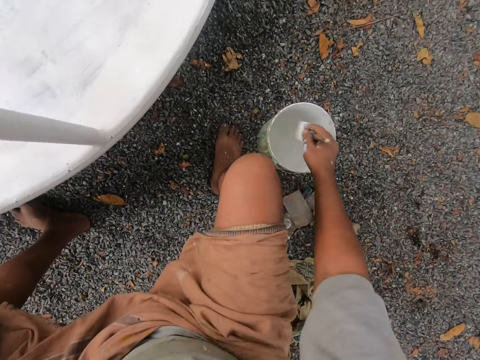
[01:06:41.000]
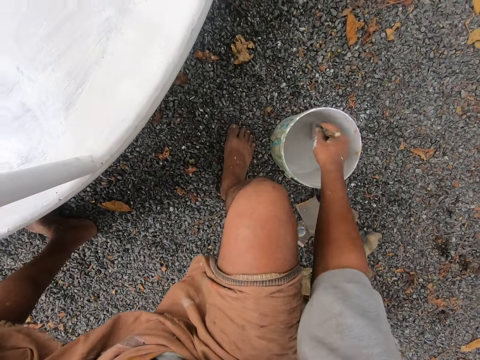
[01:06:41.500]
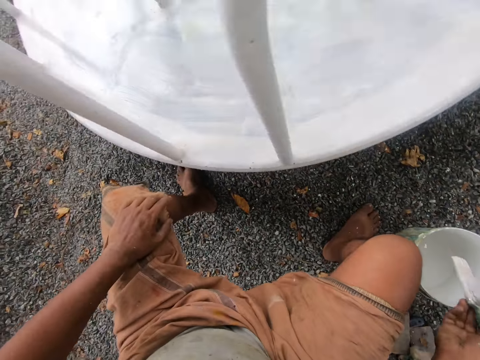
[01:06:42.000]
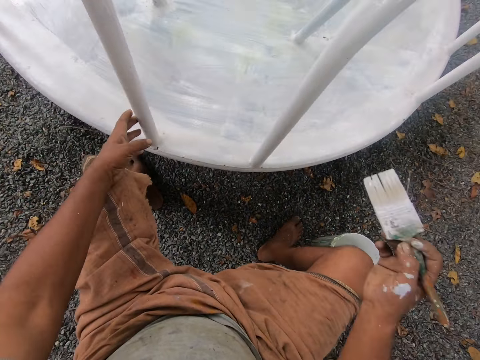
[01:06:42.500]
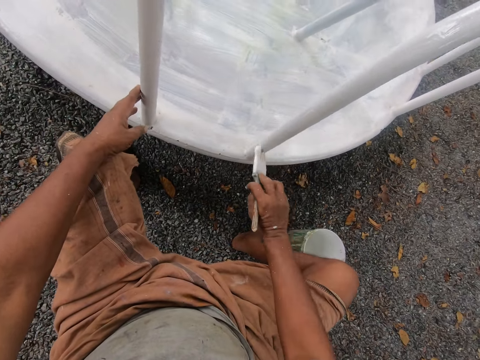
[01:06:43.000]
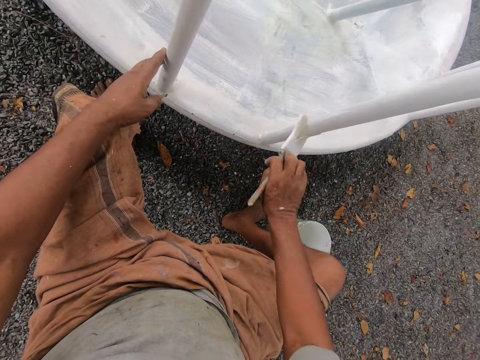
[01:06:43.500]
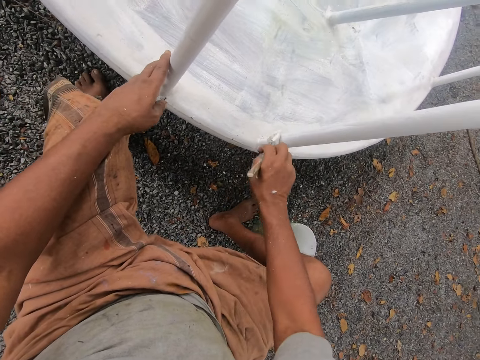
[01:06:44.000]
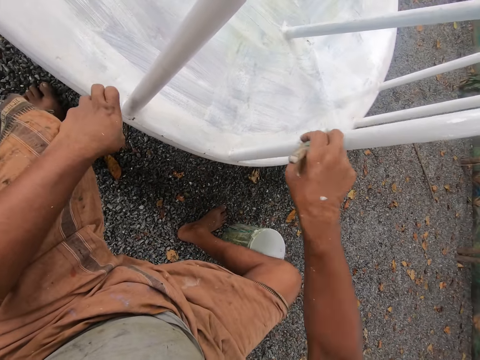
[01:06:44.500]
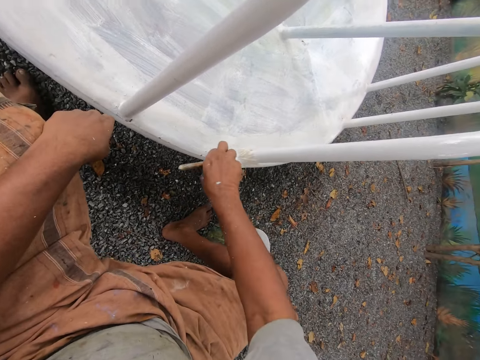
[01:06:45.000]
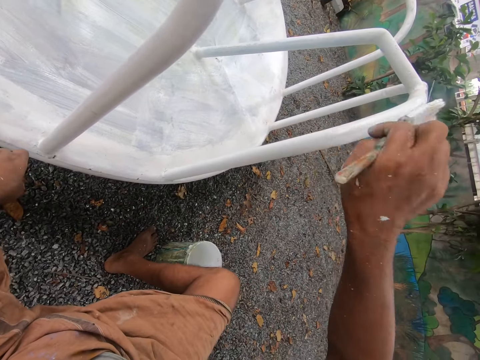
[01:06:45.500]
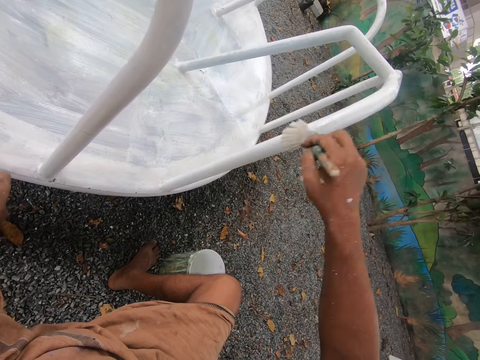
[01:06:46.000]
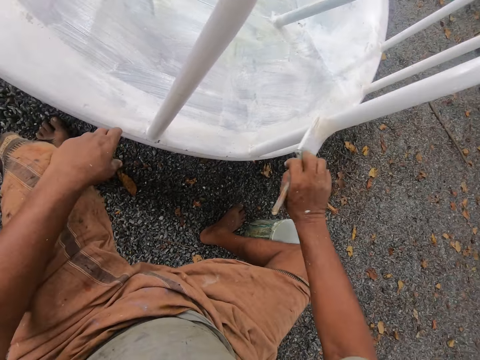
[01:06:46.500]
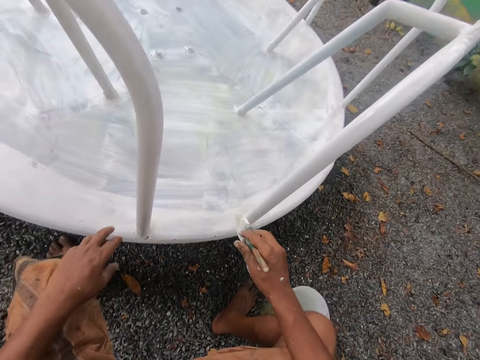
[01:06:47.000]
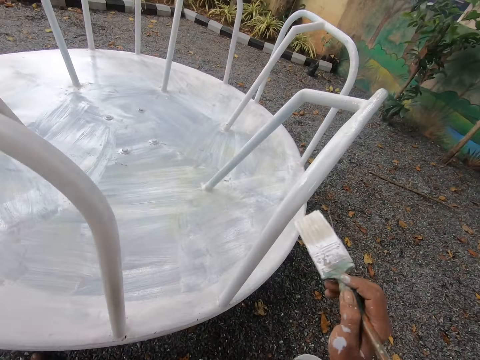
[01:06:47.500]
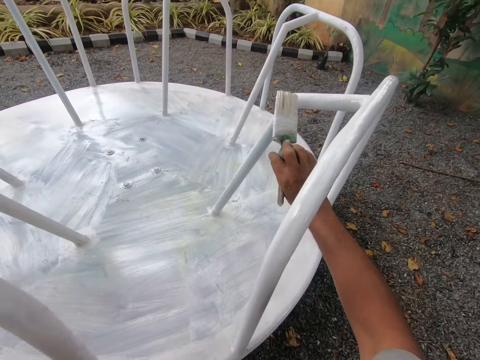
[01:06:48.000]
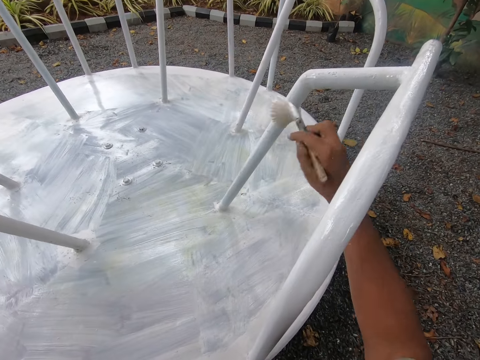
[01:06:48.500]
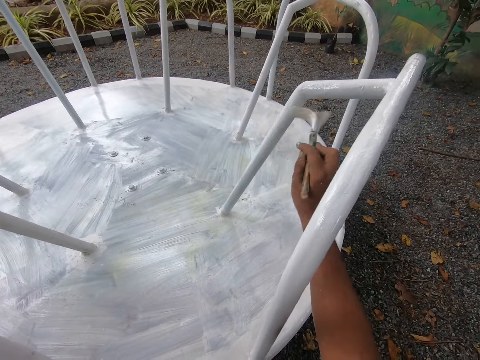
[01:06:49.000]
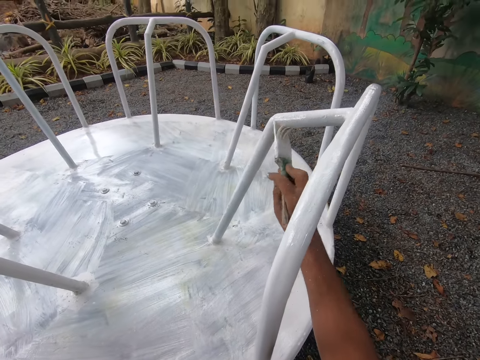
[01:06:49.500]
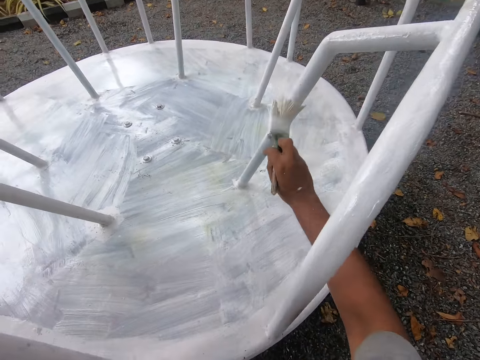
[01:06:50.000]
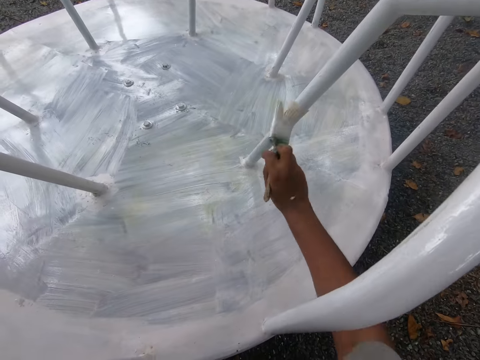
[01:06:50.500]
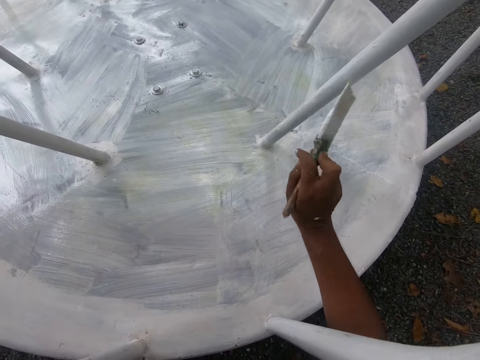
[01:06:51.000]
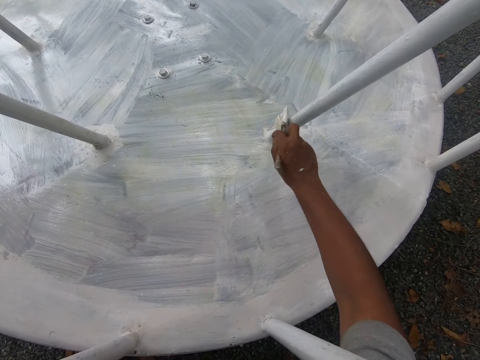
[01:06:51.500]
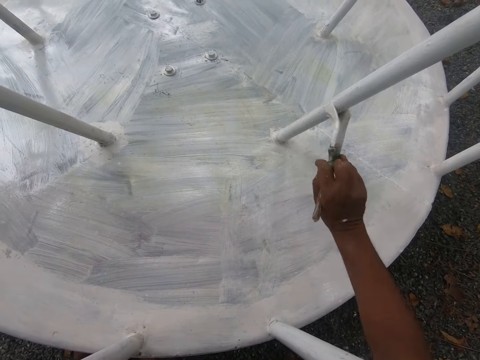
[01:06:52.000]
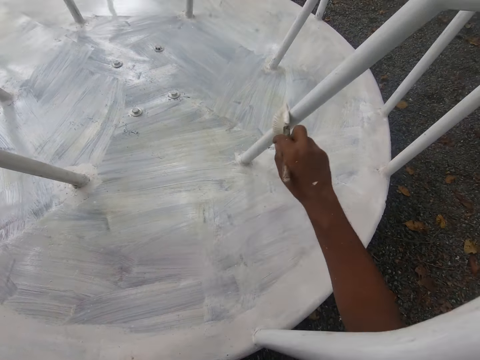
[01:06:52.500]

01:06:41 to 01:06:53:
The camera wearer dips the paint brush in his right hand into the paint bucket on the ground. He removes the paint brush from the bucket. He holds the railing with his left hand. He touches the playground roundabout with his left hand. He paints the playground roundabout or swing with the paint brush in his right hand. He lets go of the railing. He paints the railing of the swing.

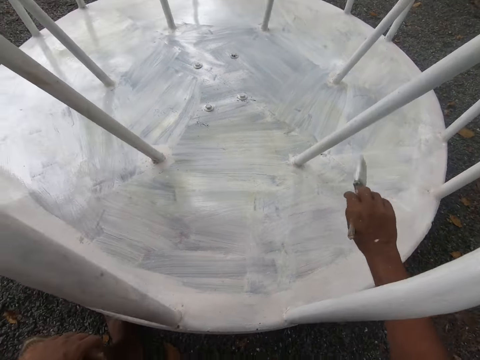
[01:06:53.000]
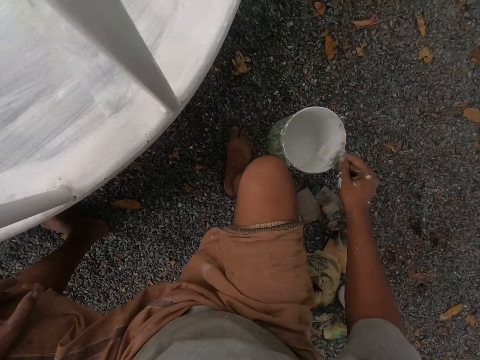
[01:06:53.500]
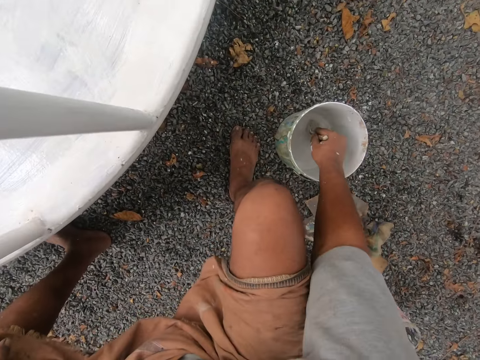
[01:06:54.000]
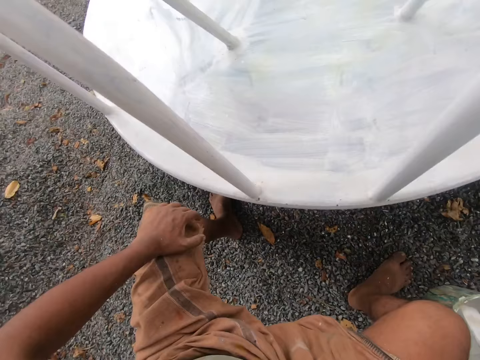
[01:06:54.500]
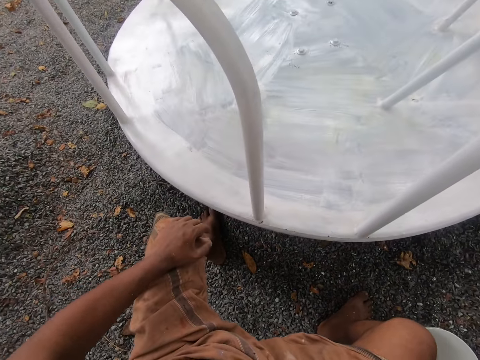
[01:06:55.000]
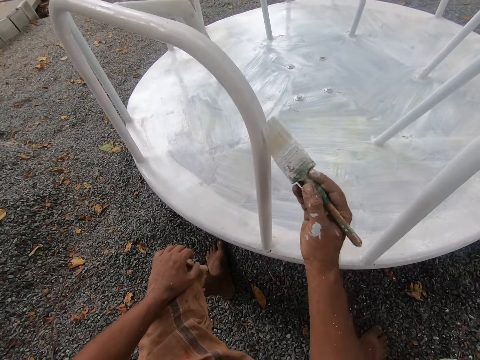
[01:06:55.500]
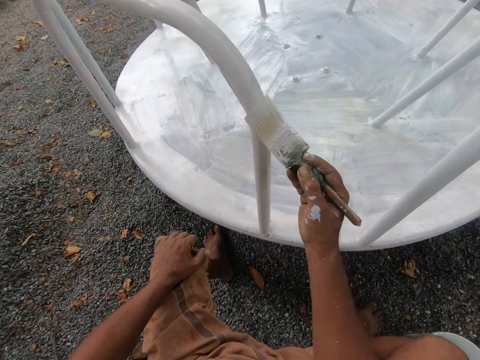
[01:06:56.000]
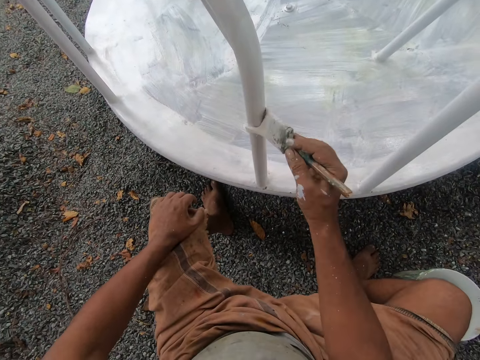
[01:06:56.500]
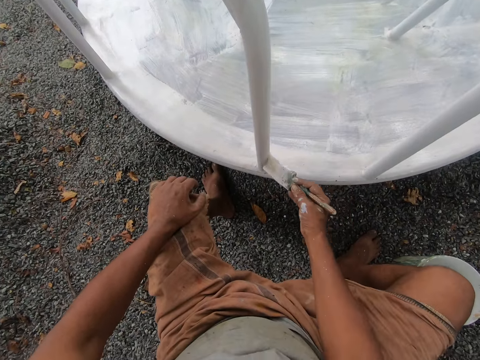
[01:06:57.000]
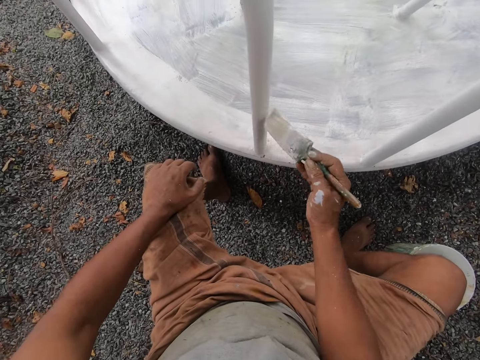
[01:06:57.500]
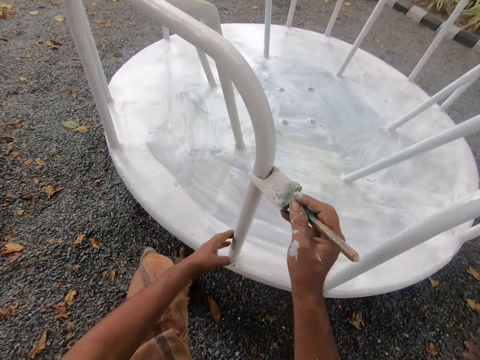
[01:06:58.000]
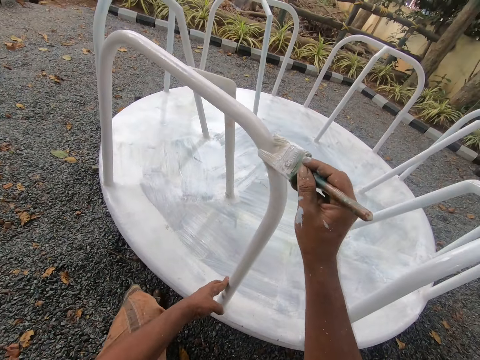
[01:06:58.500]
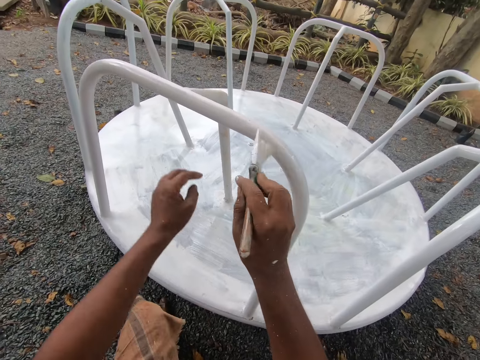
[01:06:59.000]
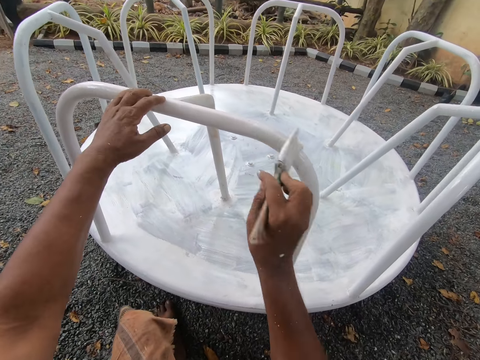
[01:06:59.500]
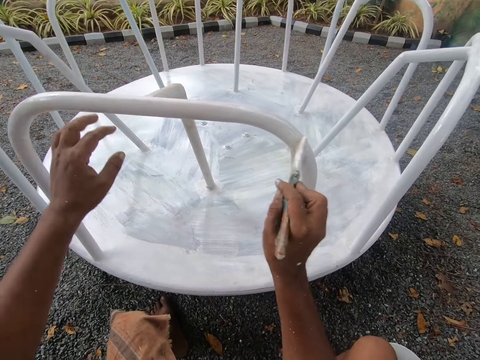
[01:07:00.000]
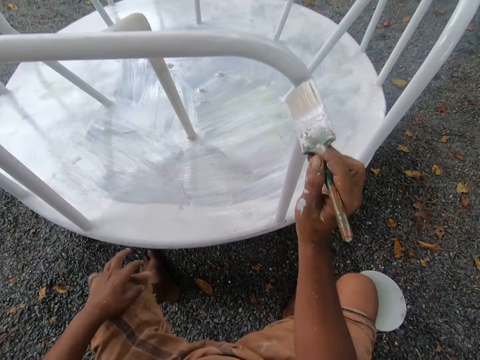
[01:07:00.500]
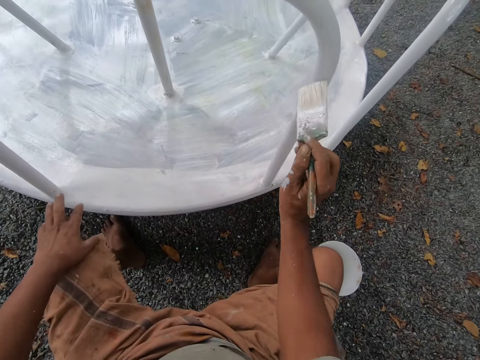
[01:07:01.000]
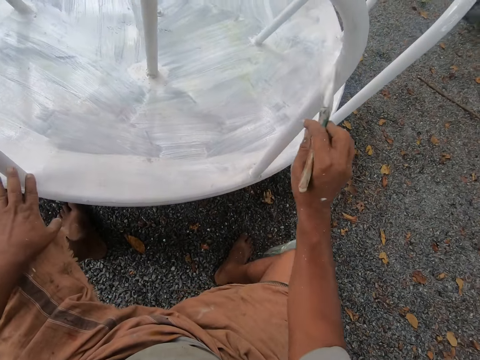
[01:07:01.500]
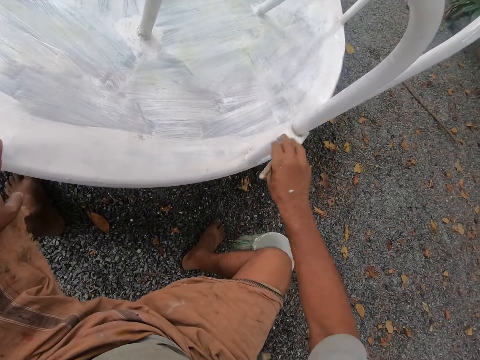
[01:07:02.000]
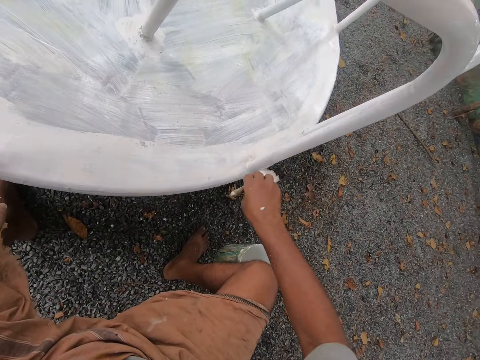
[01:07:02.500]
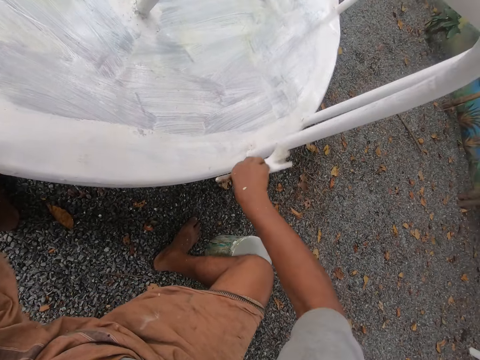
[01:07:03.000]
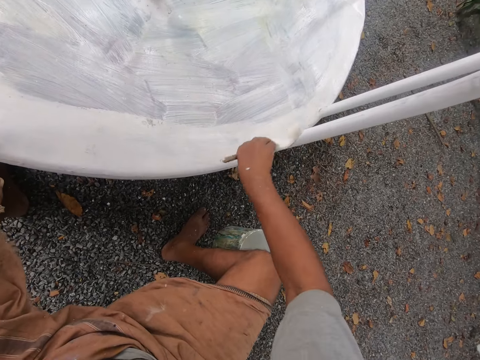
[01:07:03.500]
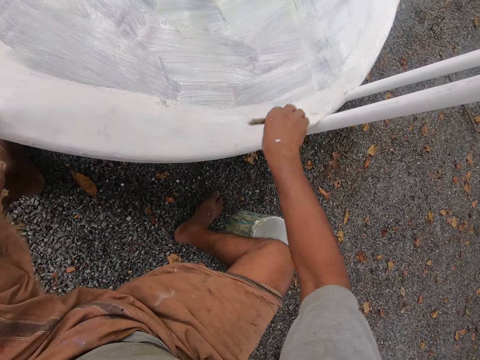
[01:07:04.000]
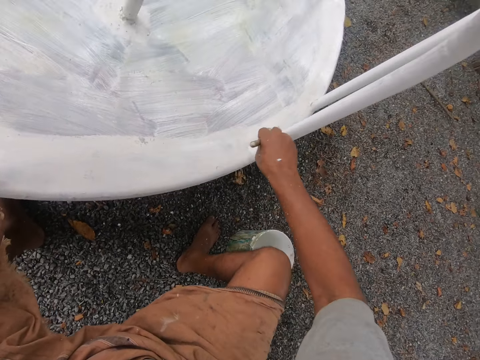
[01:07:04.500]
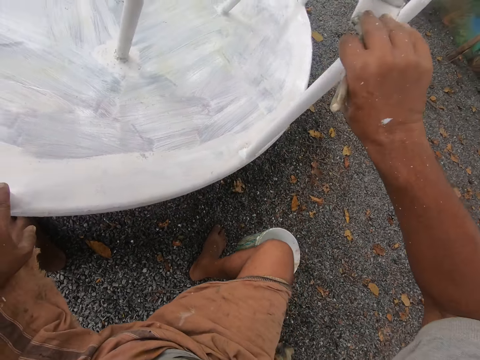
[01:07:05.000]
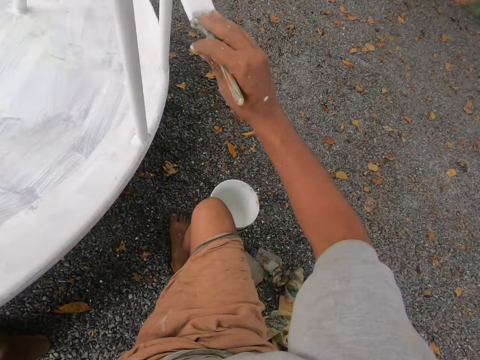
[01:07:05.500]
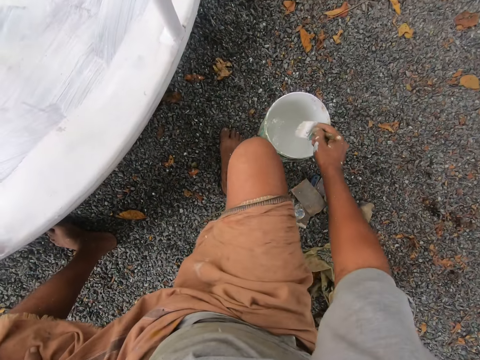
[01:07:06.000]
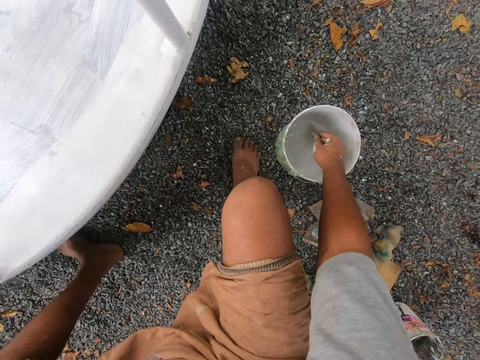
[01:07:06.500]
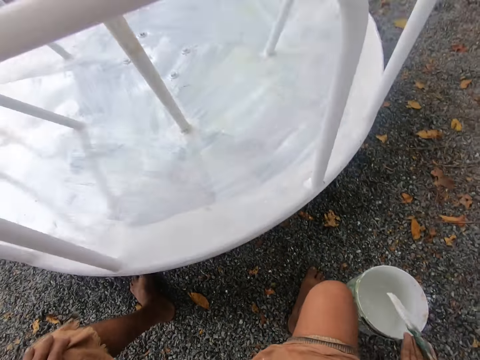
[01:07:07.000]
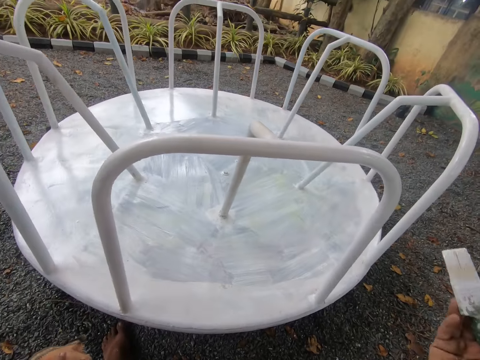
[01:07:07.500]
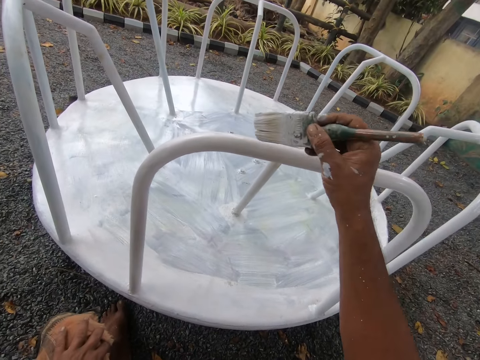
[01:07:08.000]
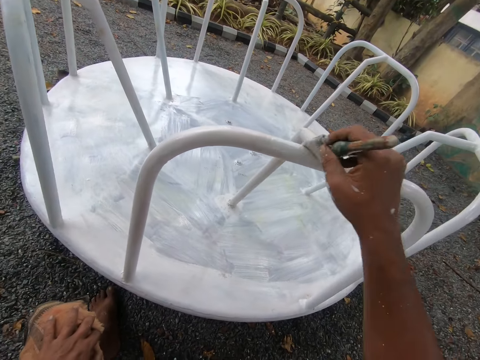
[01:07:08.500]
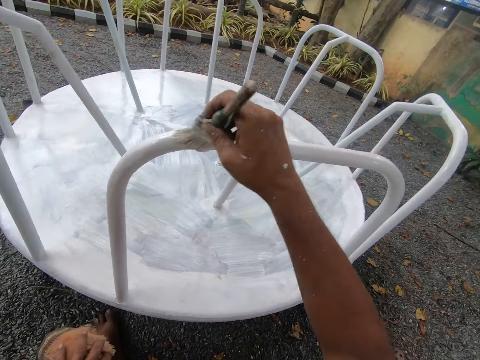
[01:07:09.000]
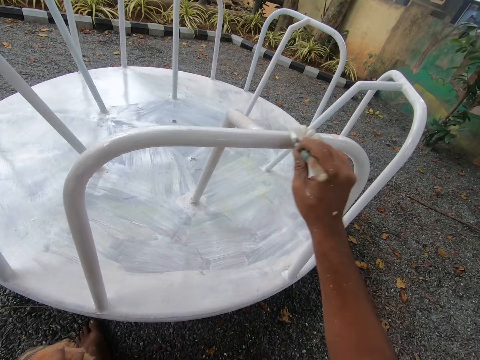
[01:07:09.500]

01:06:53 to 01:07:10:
The camera wearer dips the paint brush in his right hand into the paint bucket on the ground. He removes the paint brush from the bucket. He paints the playground roundabout or swing with the paint brush in his right hand. He holds the railing with his left hand. He moves the playground roundabout with his left hand. He paints the railing of the swing. He repositions his left hand on the playground roundabout. He holds another part of the railing. He paints the railing of the swing. He lets go of the railing. He paints the railing of the swing. He dips the paint brush in his right hand into the paint bucket on the ground. He removes the paint brush from the bucket. He paints the playground roundabout with the paint brush in his right hand.
